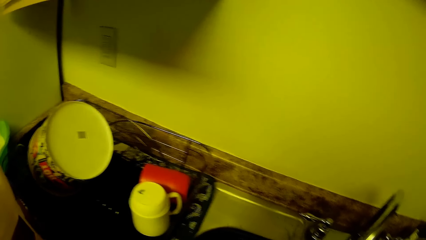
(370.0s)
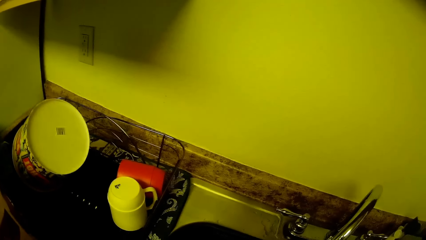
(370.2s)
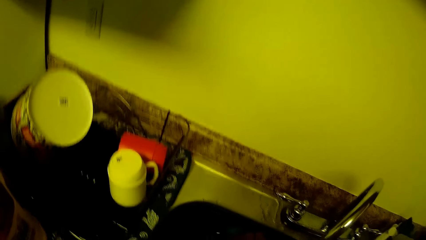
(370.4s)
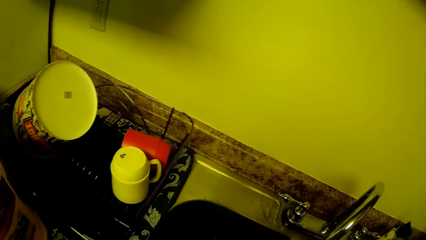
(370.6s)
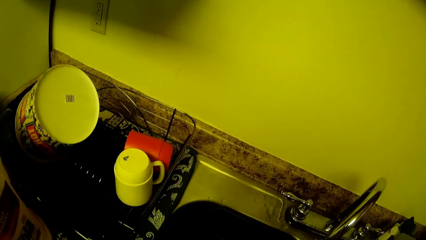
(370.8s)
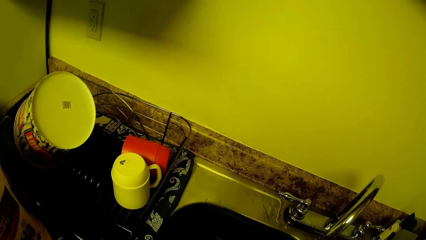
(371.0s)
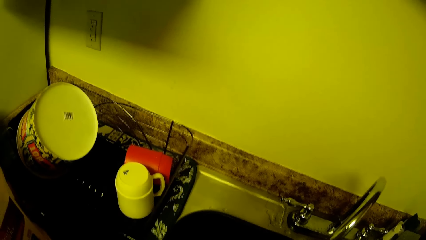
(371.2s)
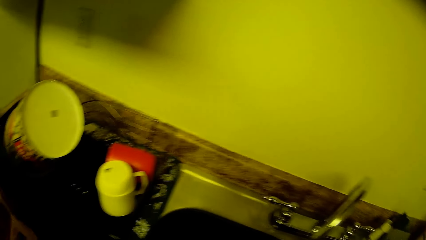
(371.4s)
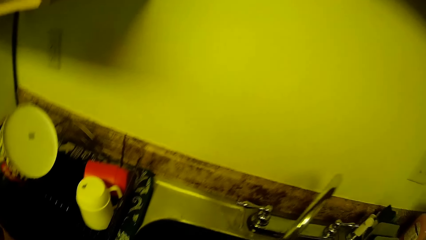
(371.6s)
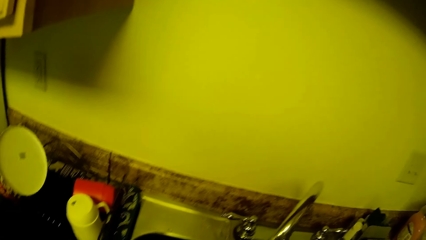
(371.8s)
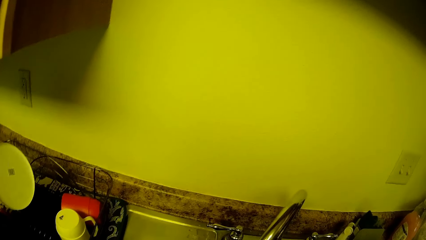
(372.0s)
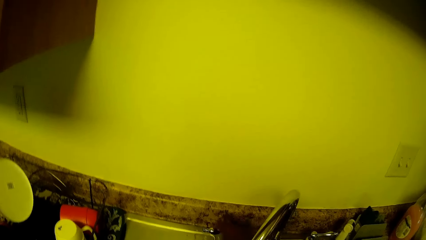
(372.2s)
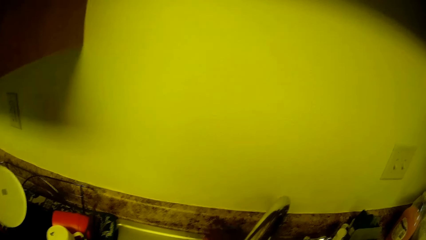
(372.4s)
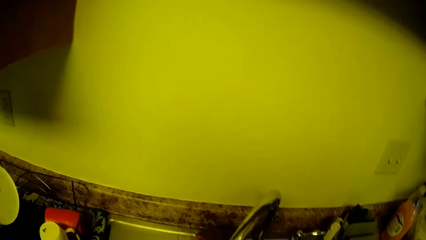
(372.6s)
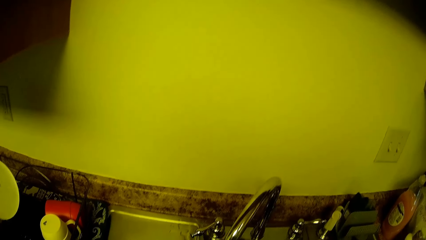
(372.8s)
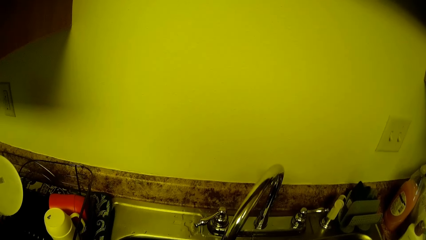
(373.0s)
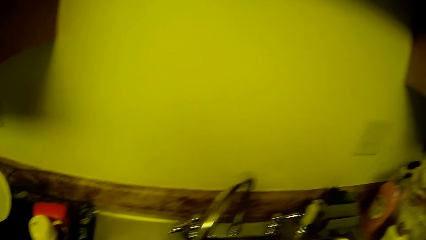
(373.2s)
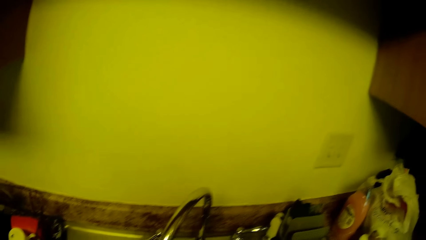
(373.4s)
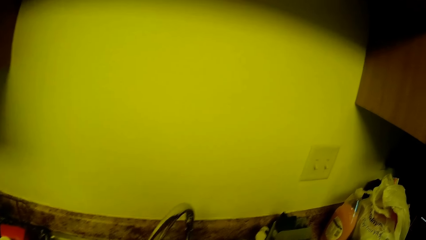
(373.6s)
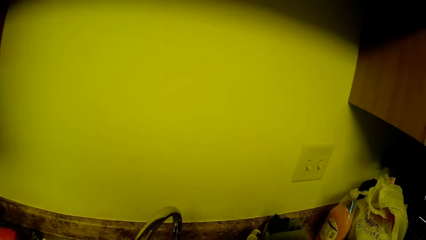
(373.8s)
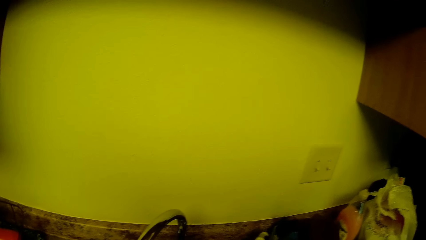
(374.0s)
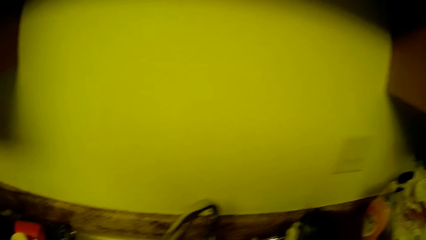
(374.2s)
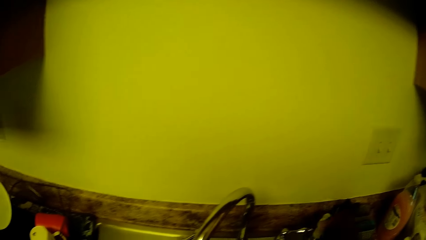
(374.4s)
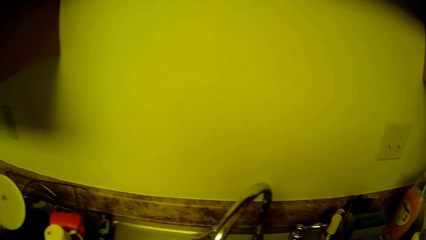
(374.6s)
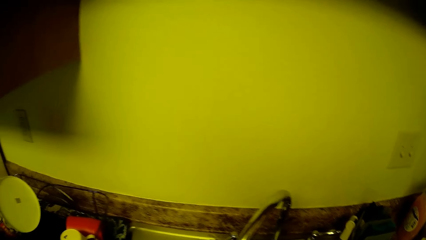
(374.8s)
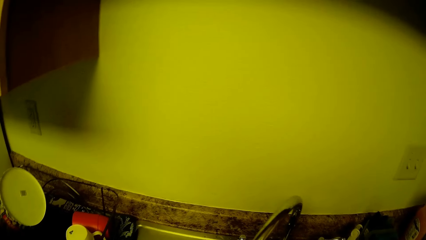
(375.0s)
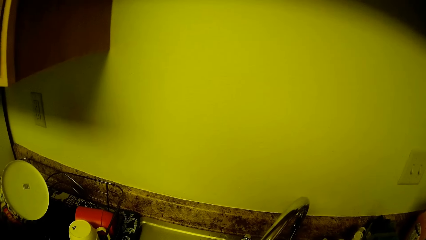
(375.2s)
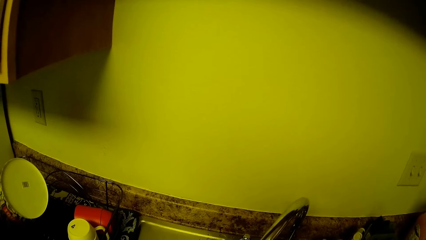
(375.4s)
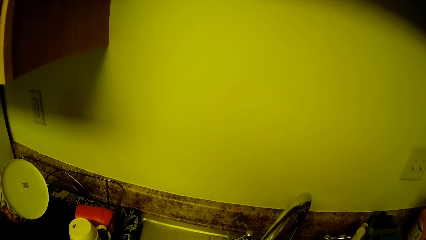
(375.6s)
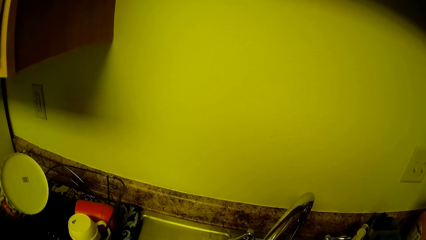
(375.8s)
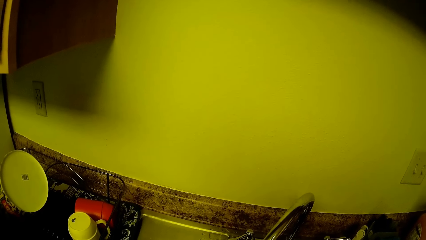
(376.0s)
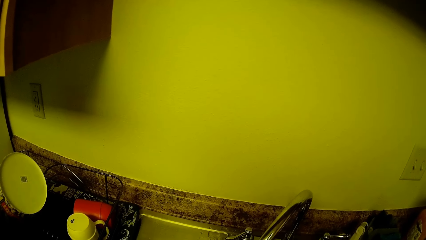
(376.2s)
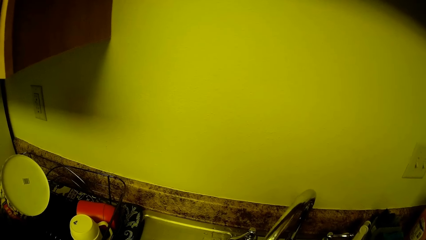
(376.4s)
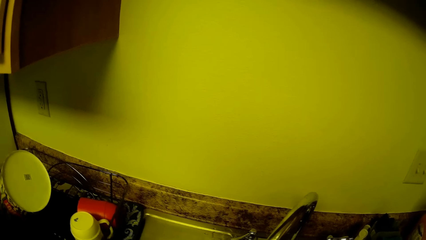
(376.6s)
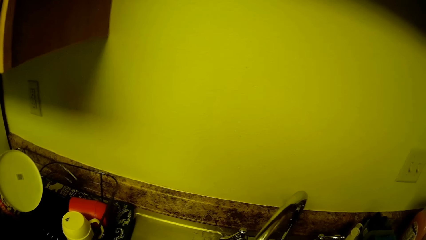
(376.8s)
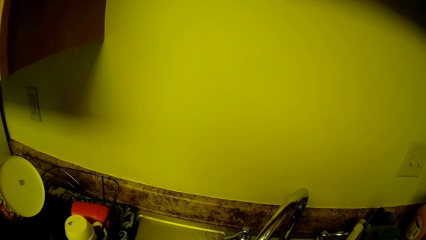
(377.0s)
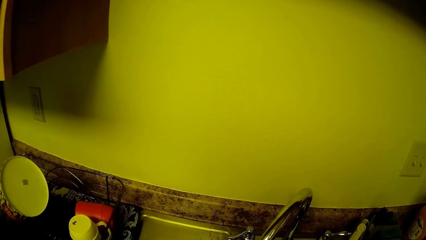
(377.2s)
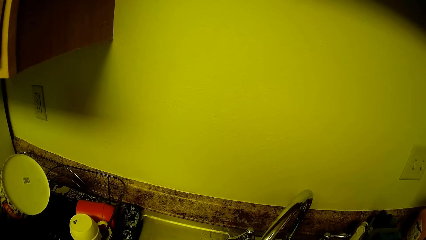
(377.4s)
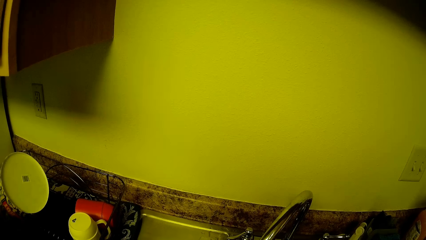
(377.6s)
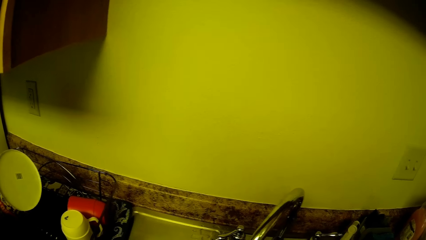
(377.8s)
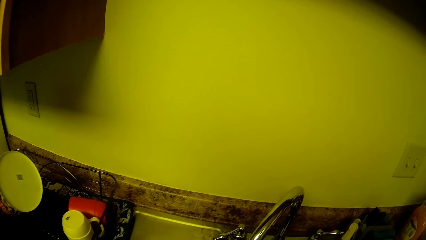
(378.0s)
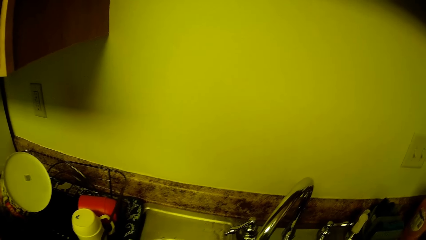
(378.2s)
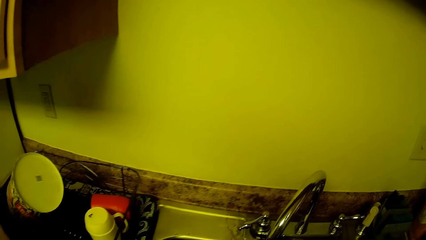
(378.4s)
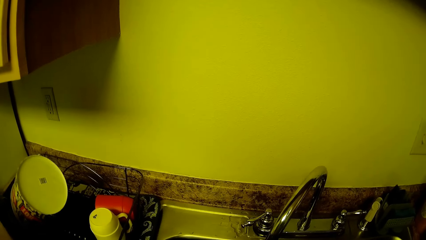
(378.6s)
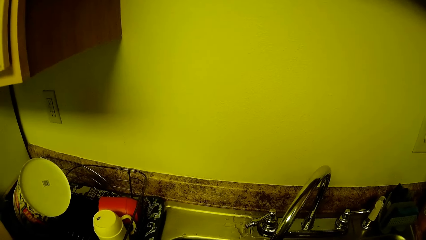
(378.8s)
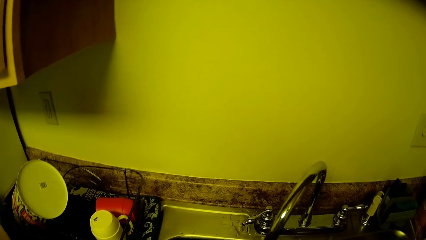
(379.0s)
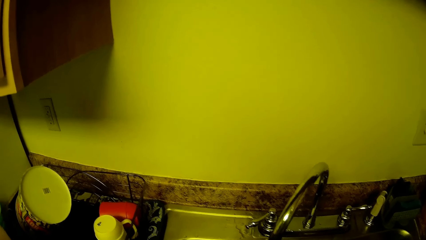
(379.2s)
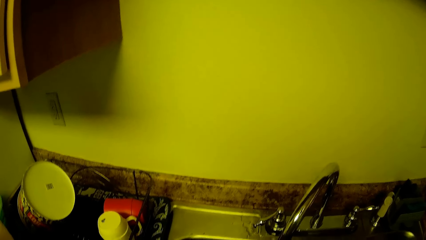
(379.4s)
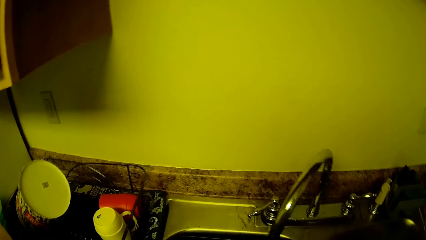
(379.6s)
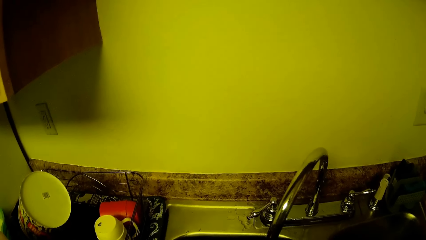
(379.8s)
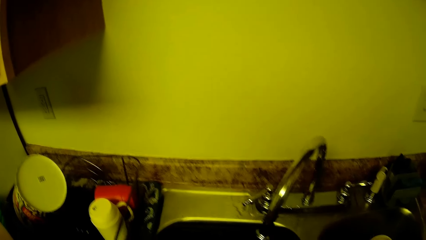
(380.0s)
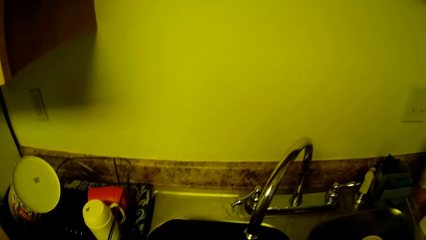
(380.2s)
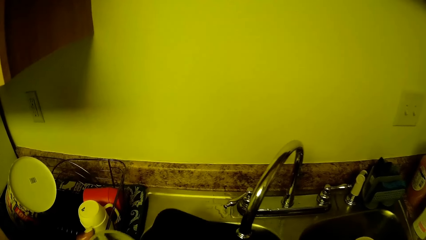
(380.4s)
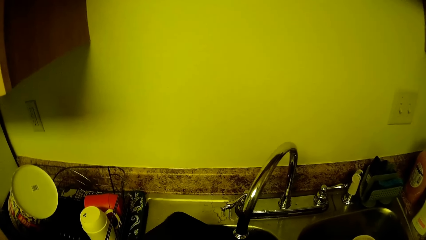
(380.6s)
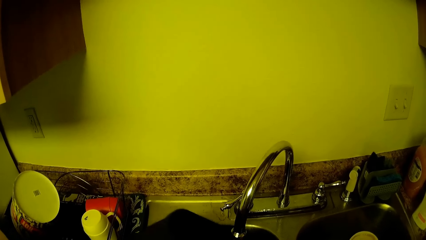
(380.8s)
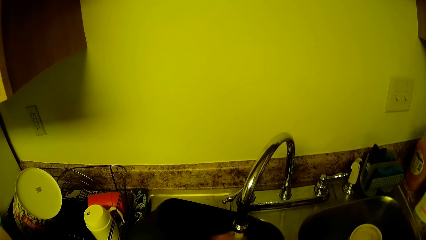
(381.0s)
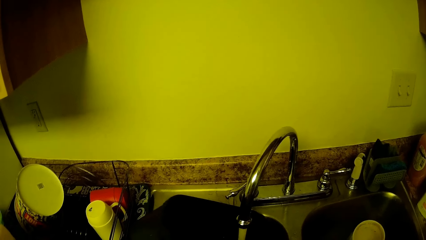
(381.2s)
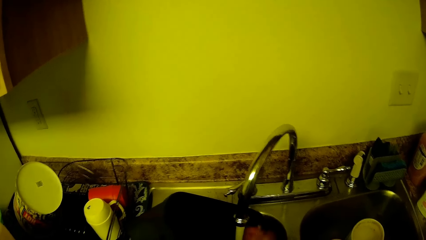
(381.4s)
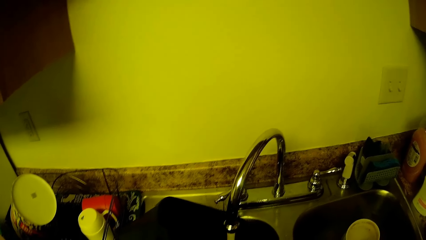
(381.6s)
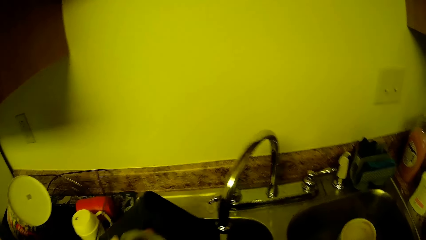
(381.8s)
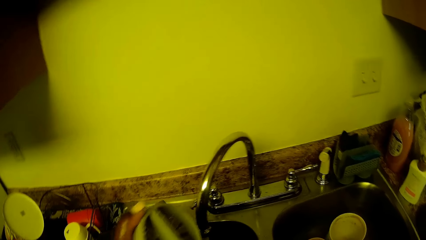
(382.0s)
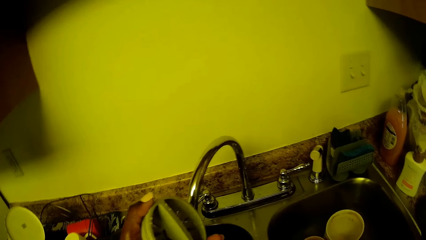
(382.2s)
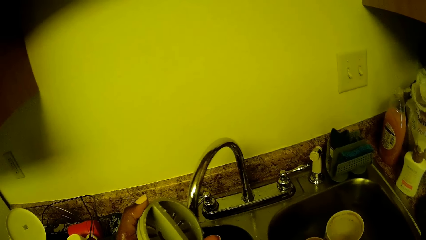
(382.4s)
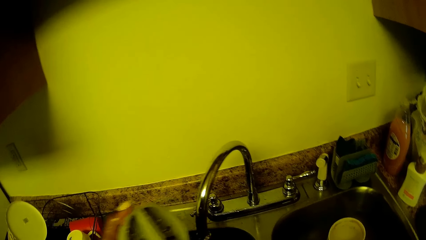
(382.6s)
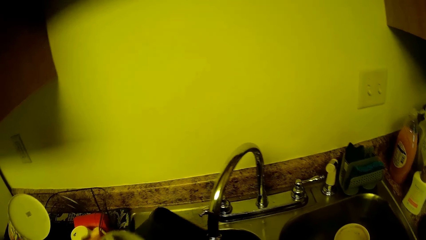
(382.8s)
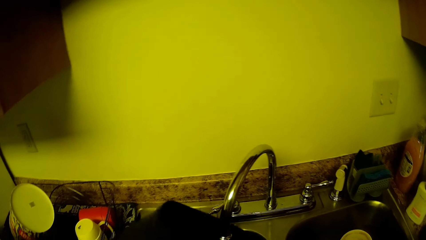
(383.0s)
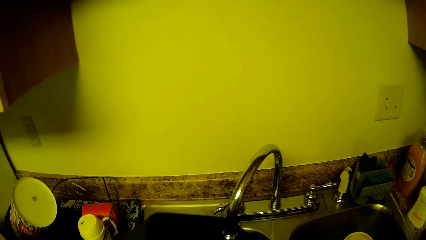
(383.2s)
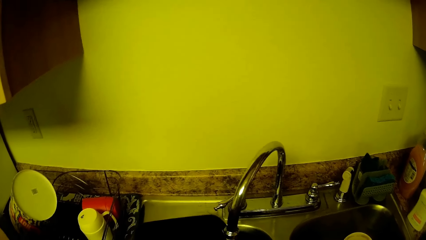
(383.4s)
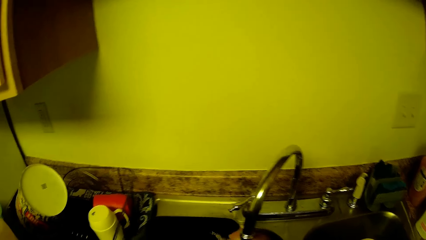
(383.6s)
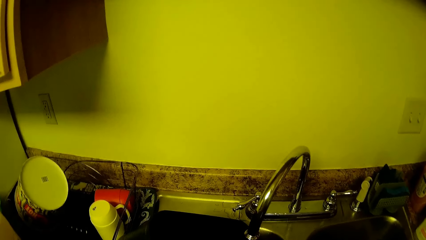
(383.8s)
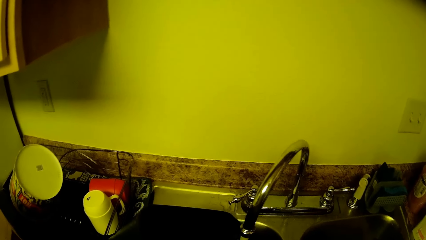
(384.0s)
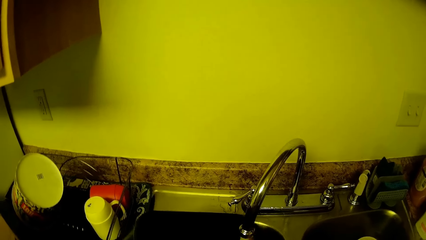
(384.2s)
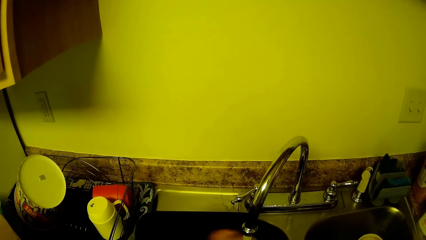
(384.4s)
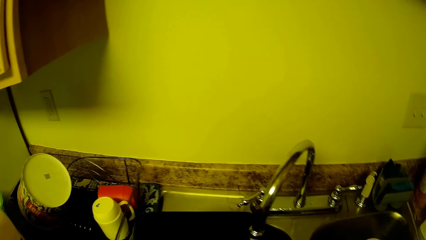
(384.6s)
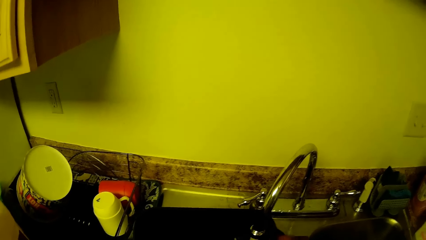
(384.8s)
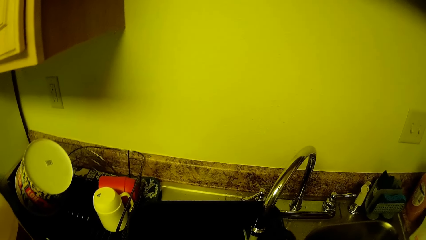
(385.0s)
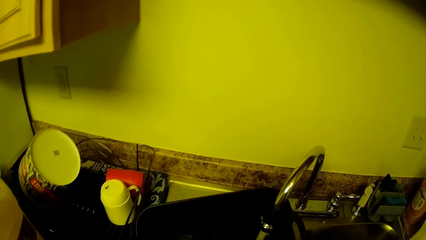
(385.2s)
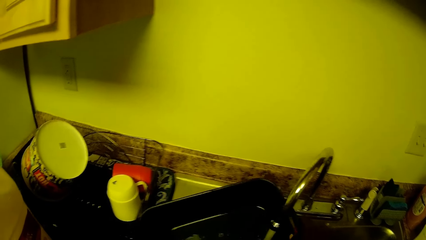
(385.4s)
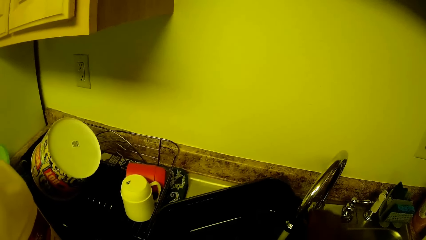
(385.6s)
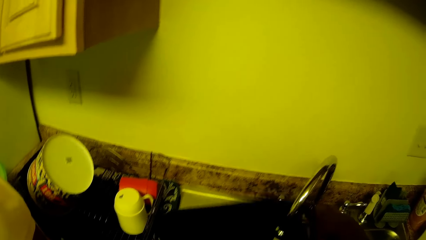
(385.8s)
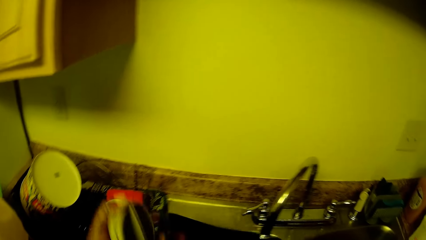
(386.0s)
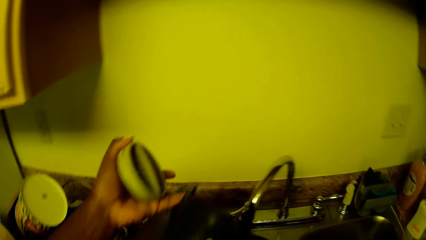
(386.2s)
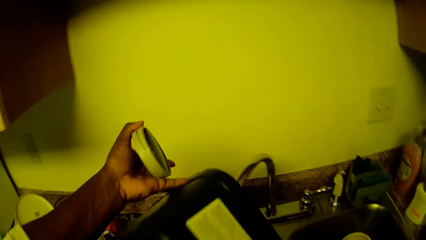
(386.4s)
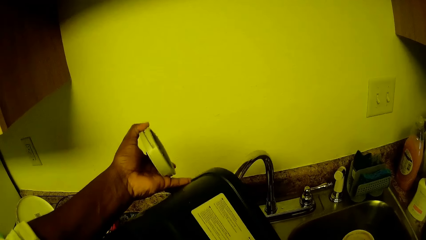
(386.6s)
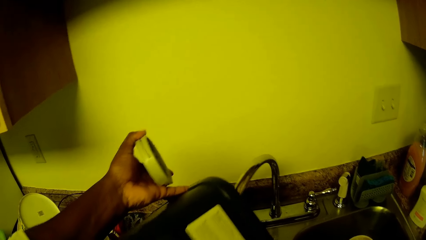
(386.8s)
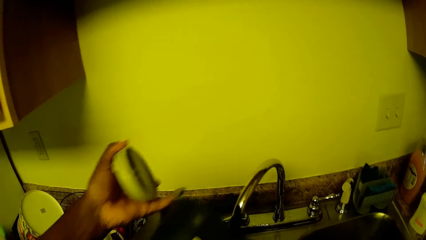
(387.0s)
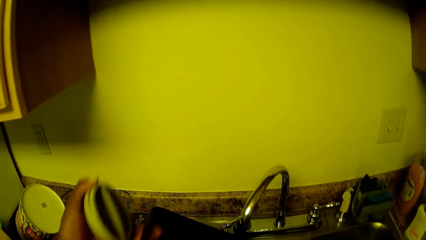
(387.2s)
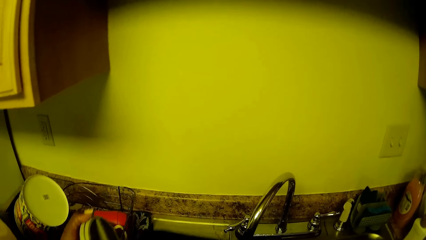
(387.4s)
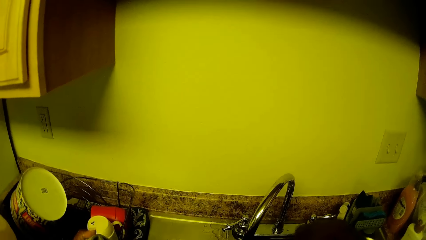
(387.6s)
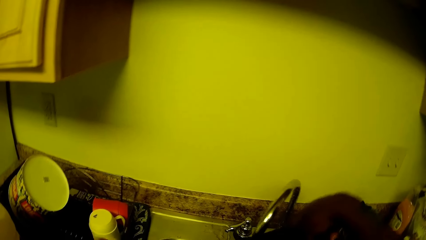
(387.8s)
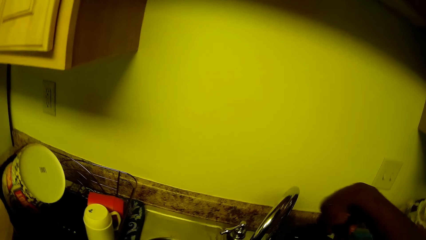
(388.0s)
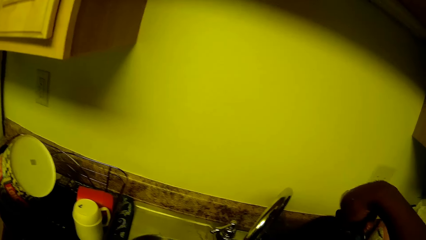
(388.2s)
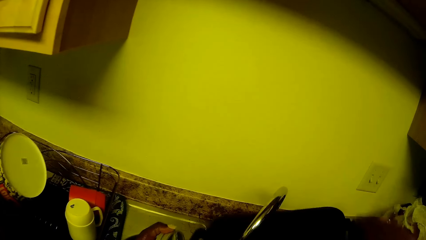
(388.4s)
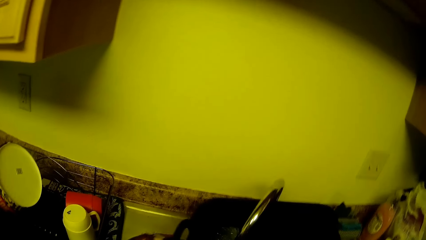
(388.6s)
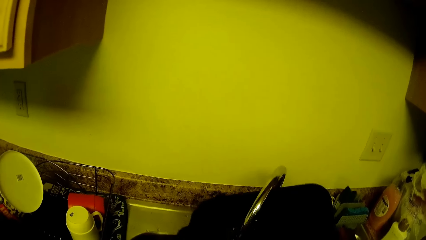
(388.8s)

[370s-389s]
The camera wearer washes a ceramic bowl in the sink. She turns on the tap with her right hand. She places the sponge in the holder on the sink. She rinses a frying pan. She holds the ceramic bowl with her left hand. She rinses the ceramic bowl with water from the sink. She holds a lid drainer in her left hand. She turns the water in the ceramic bowl into the sink.
